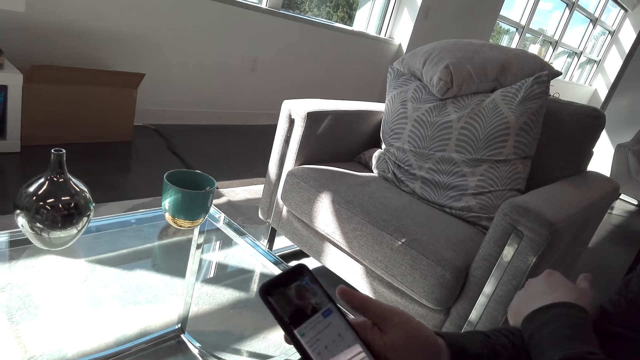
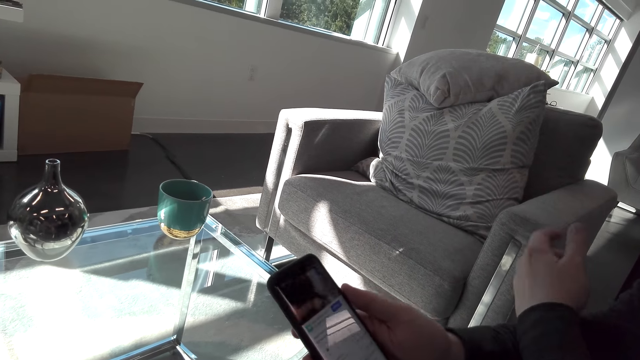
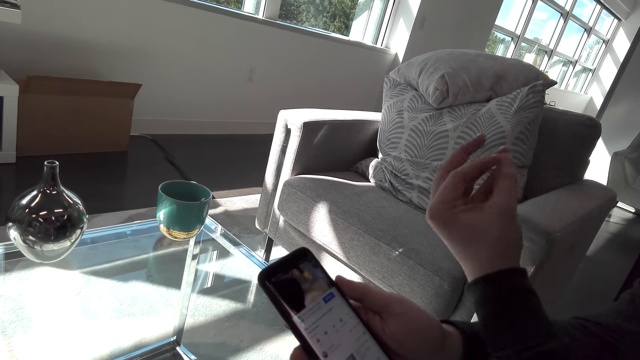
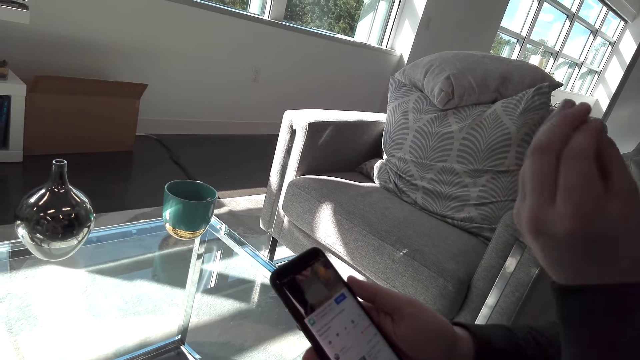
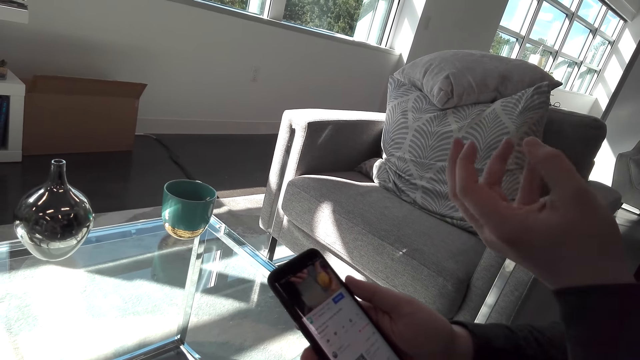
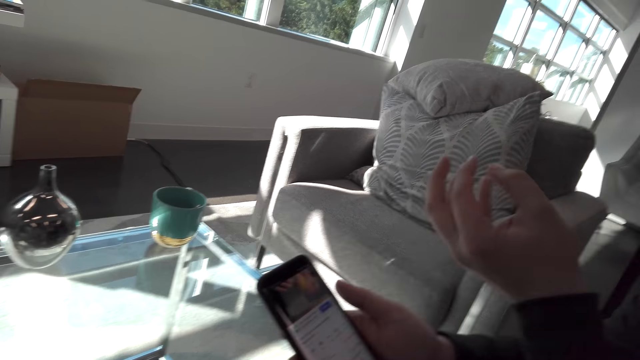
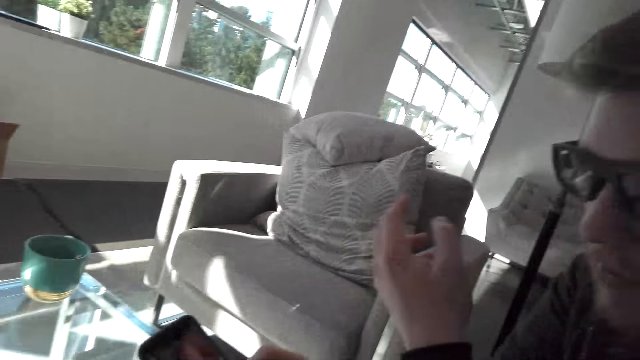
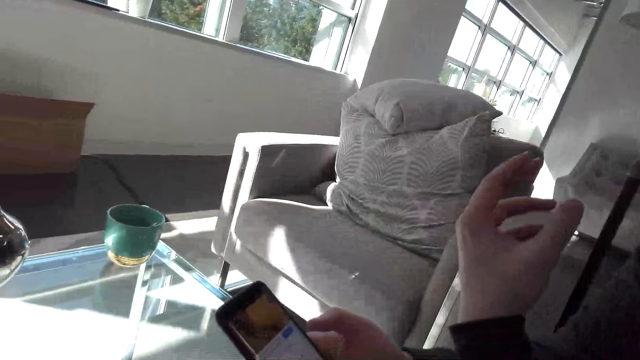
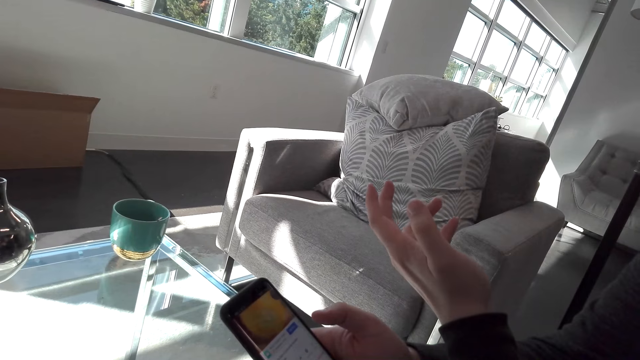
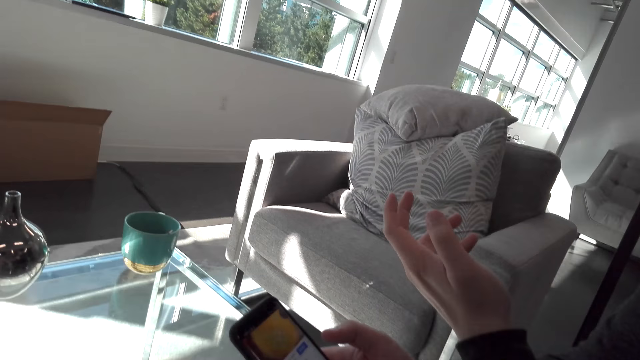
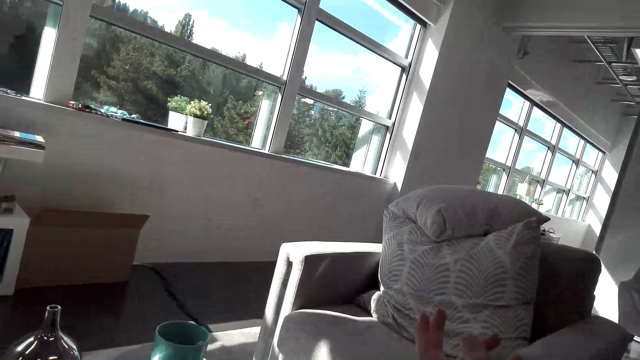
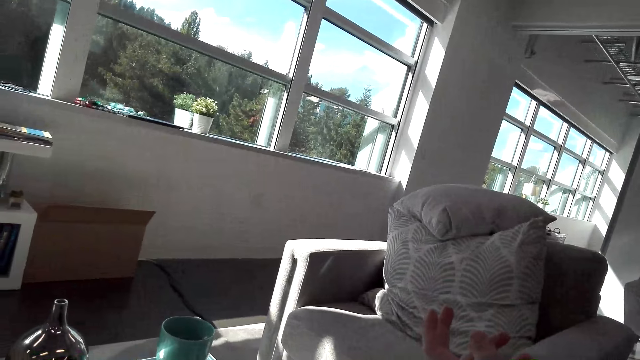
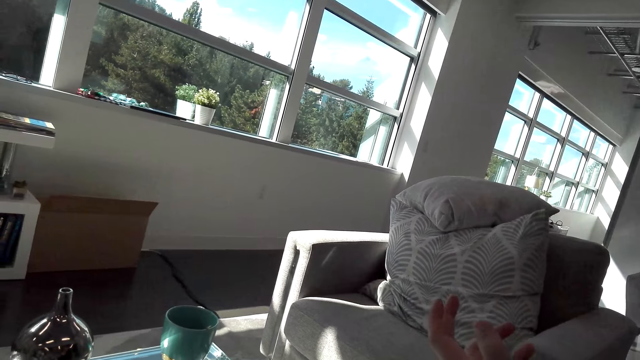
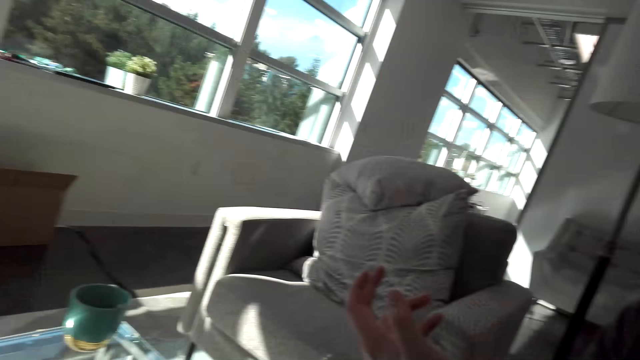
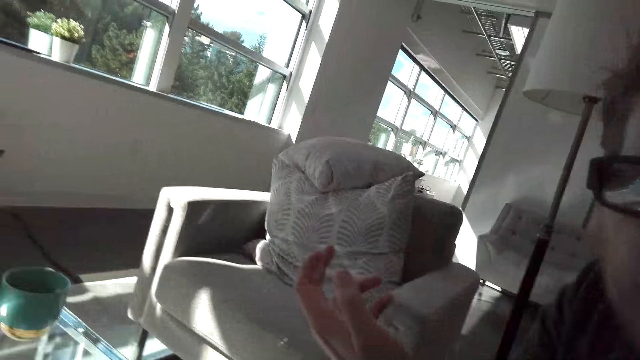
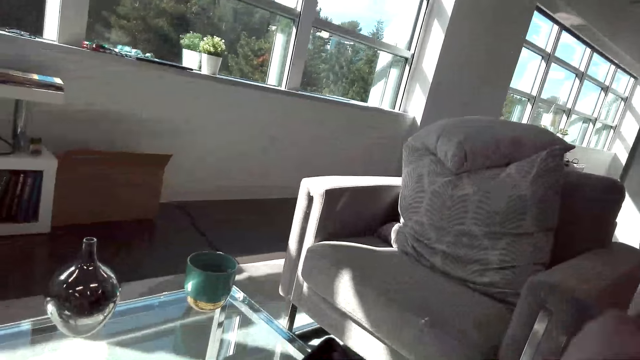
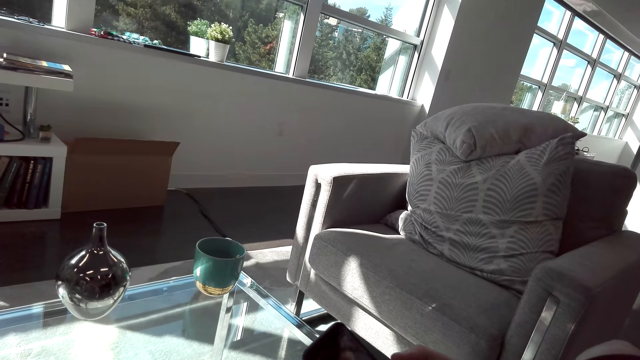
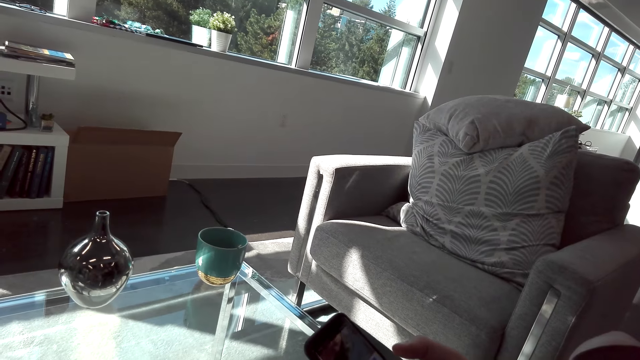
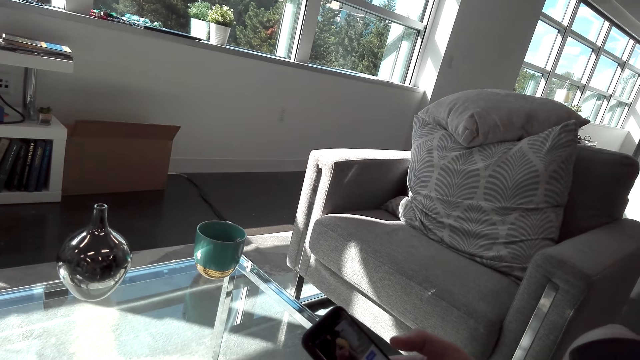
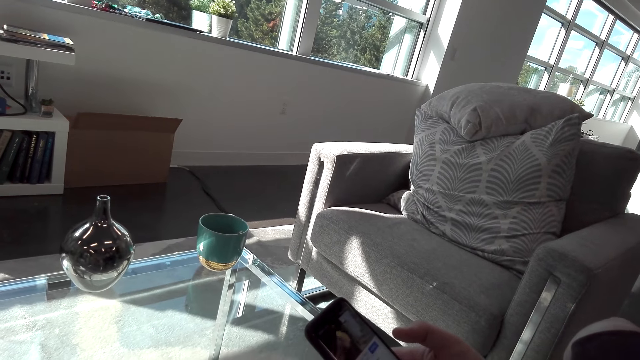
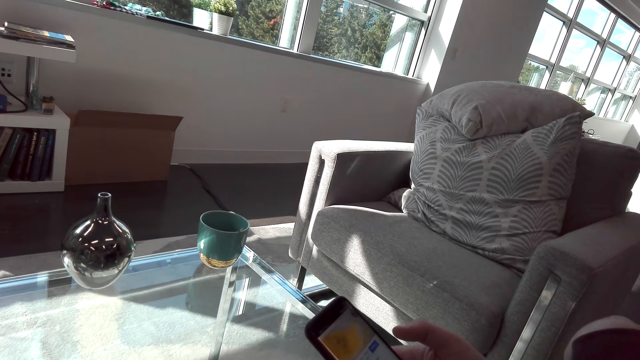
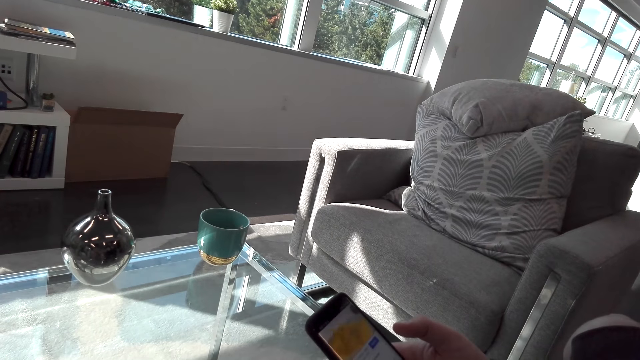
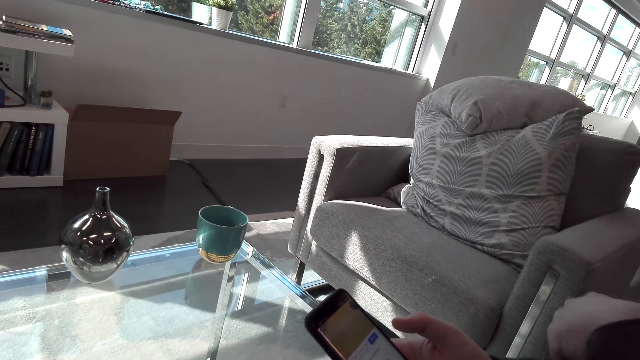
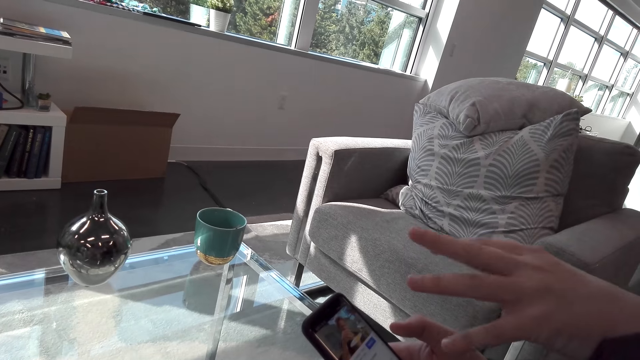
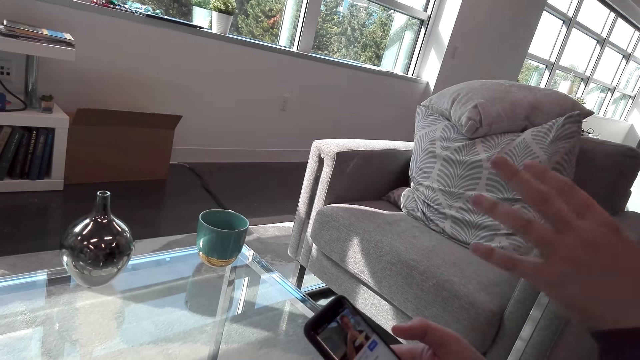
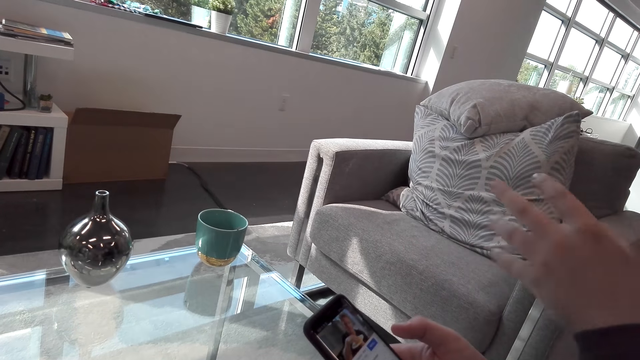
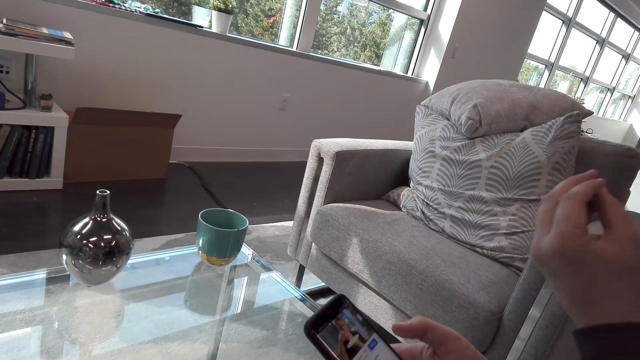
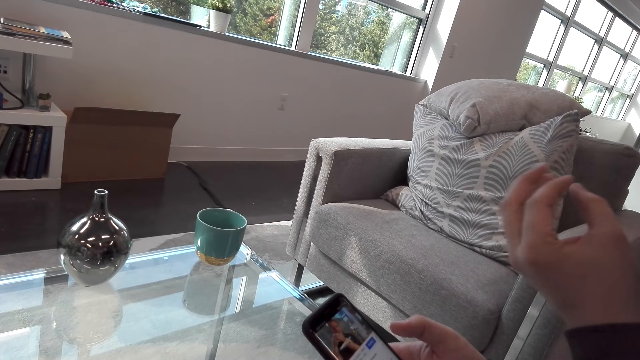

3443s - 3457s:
A person moves the left hand. The camera wearer looks at the table.

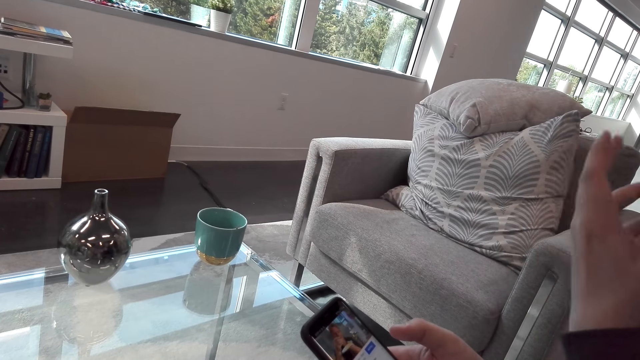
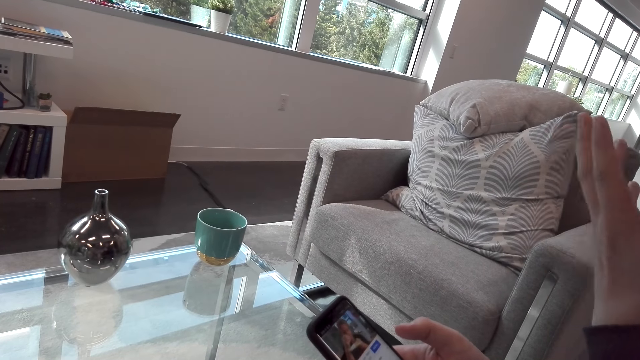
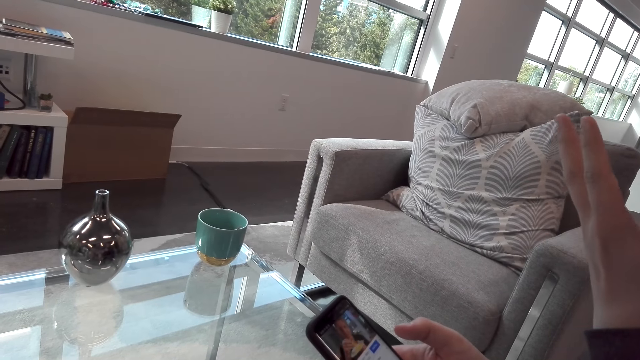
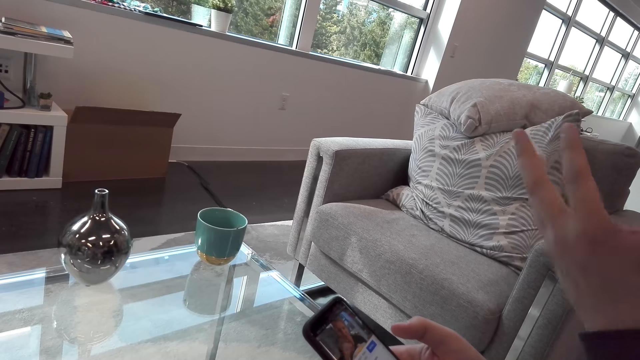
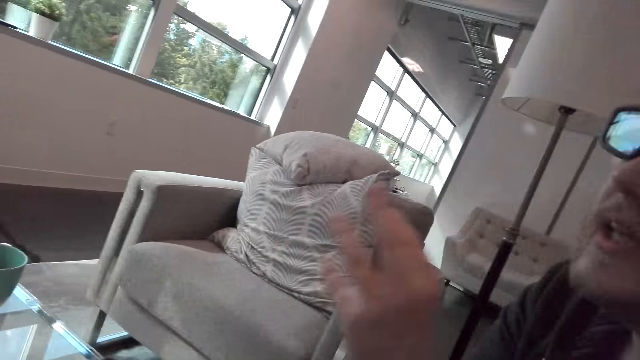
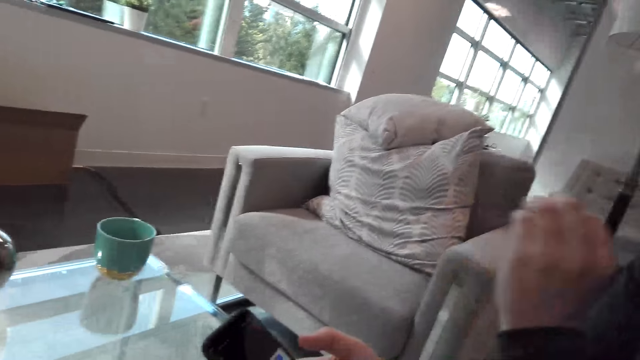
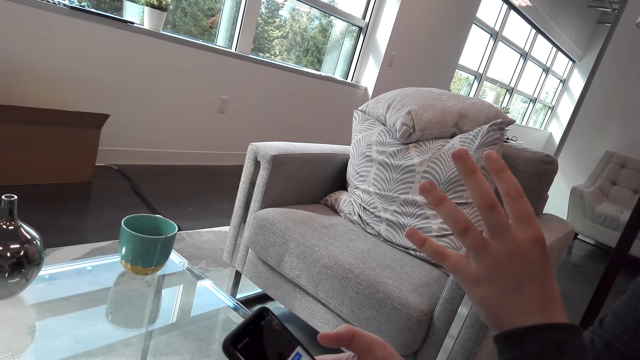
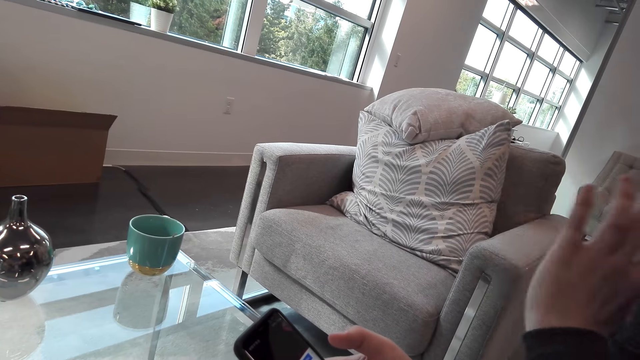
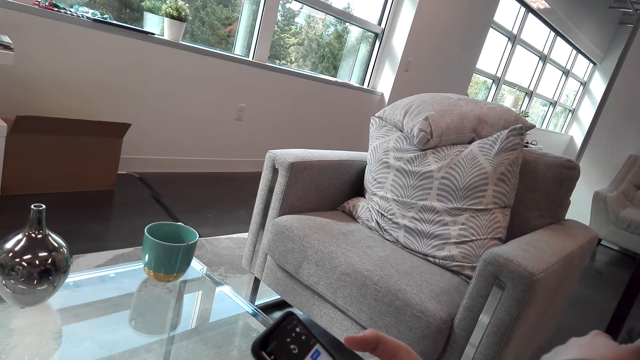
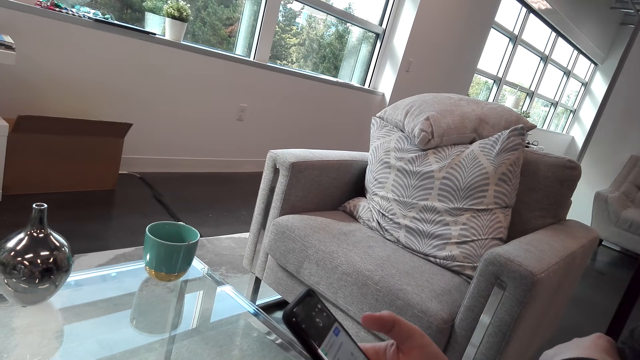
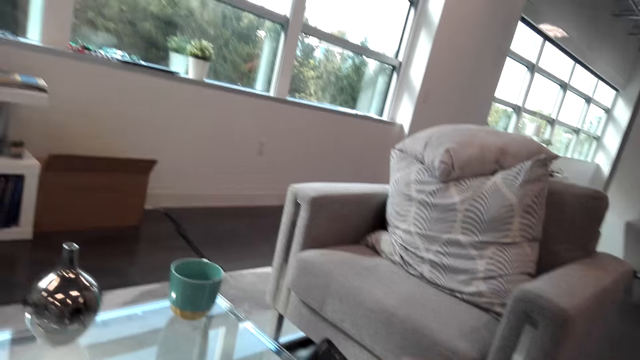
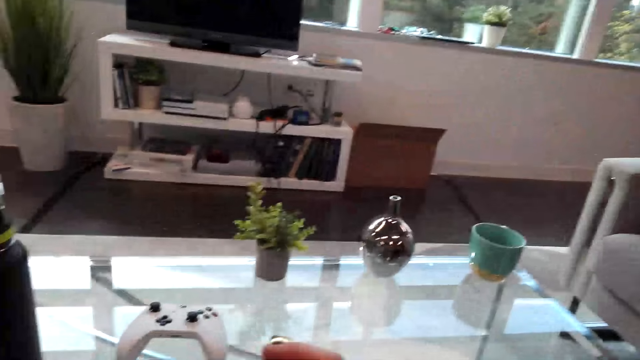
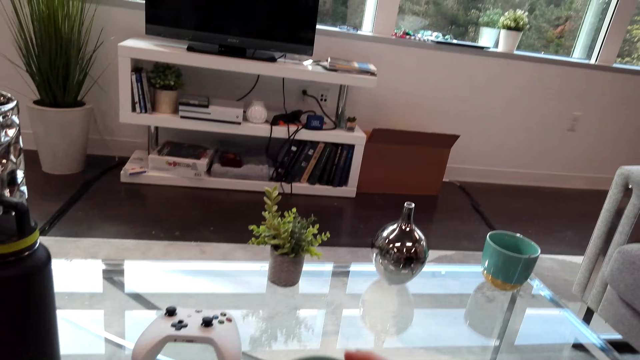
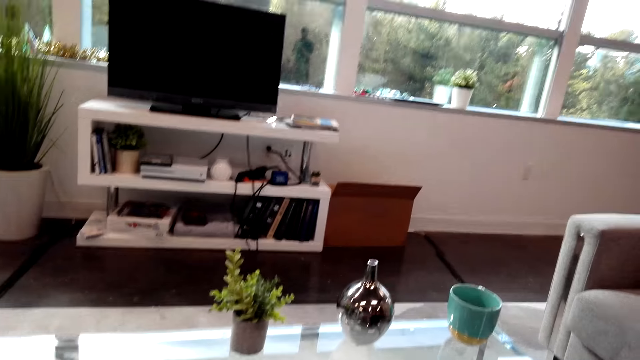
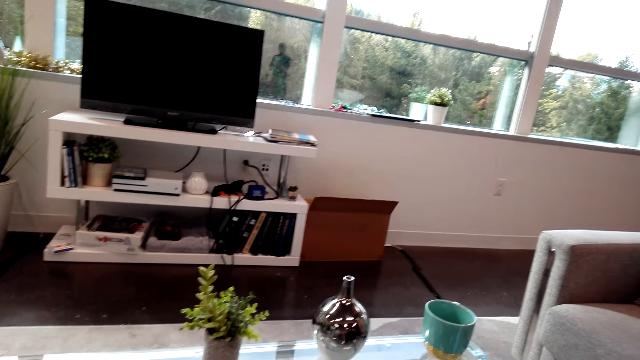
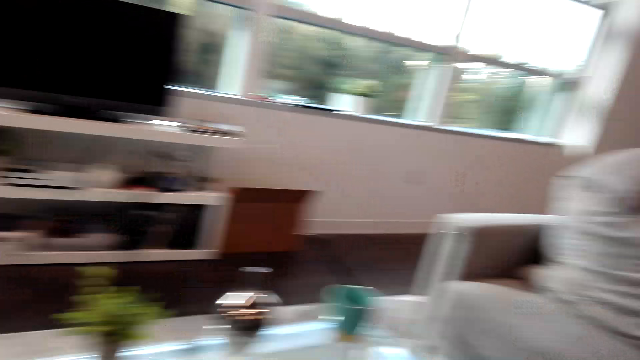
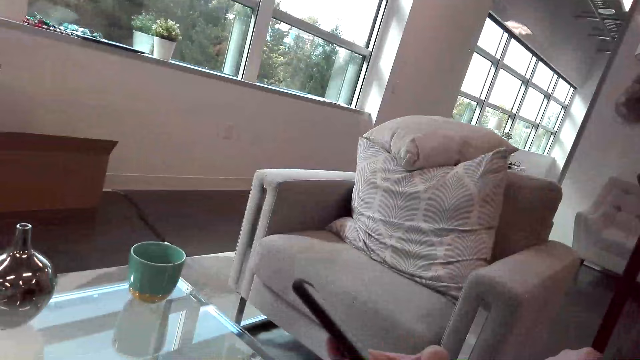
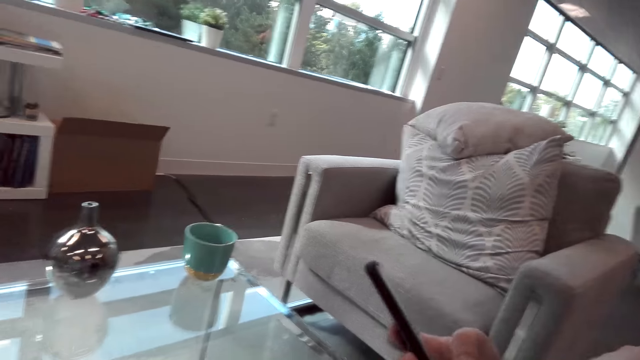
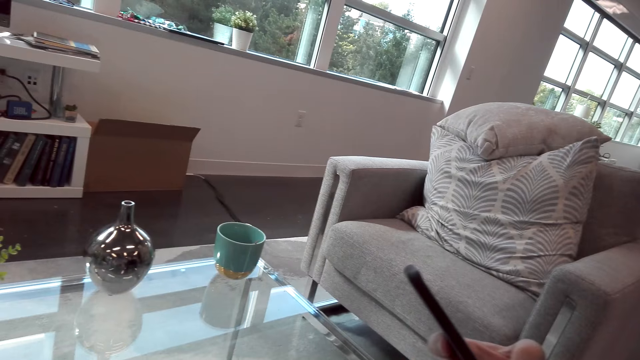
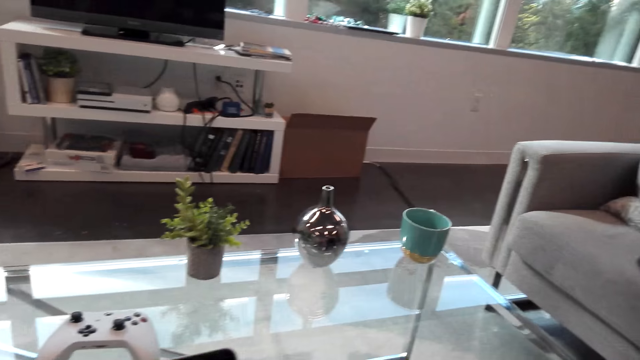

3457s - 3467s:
The camera wearer moves the hand. They look round the room. A person holds a phone.
